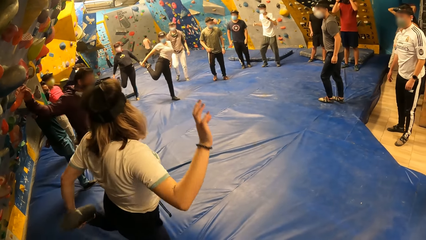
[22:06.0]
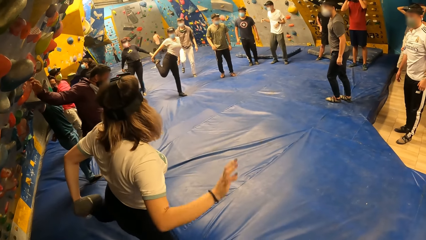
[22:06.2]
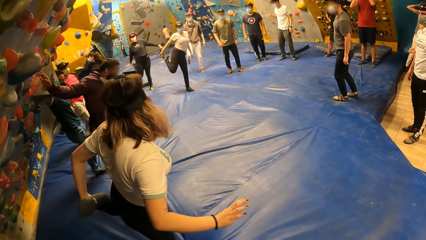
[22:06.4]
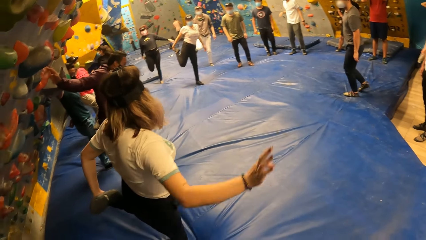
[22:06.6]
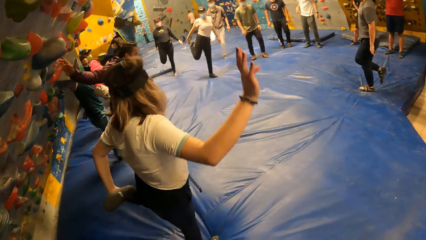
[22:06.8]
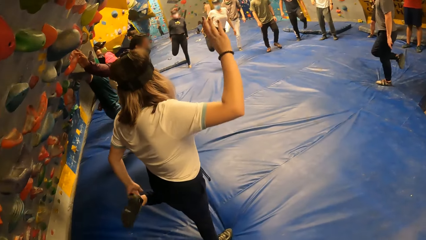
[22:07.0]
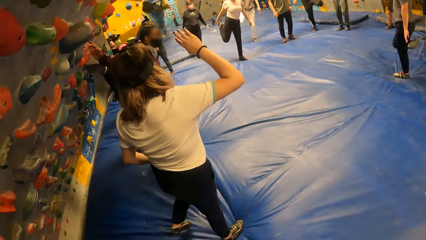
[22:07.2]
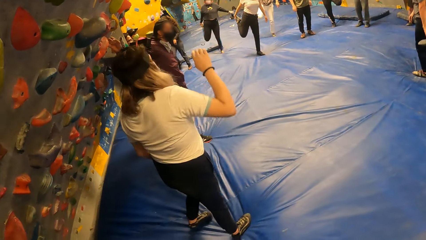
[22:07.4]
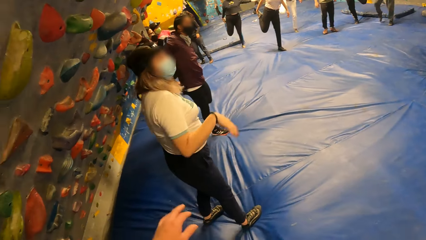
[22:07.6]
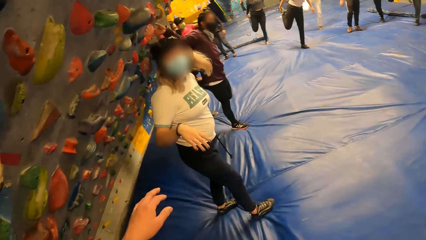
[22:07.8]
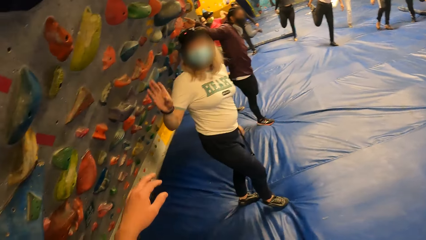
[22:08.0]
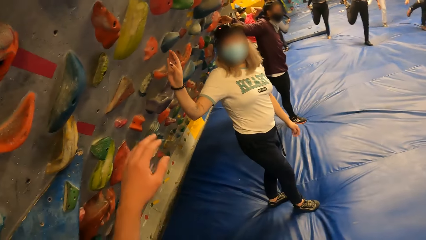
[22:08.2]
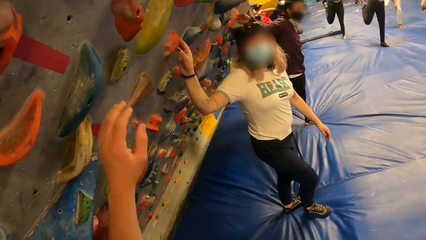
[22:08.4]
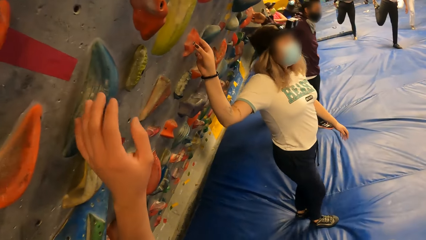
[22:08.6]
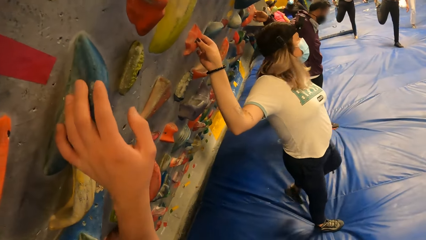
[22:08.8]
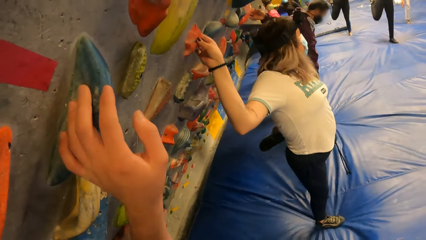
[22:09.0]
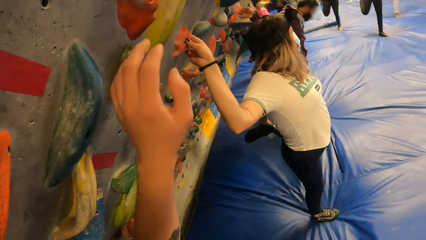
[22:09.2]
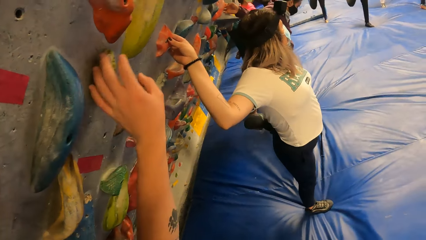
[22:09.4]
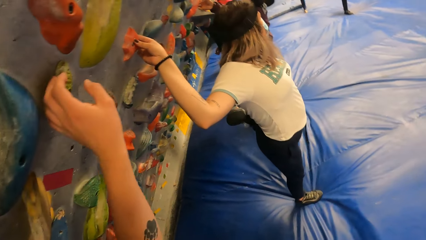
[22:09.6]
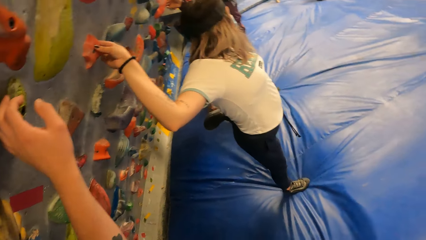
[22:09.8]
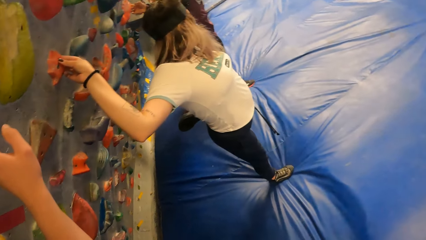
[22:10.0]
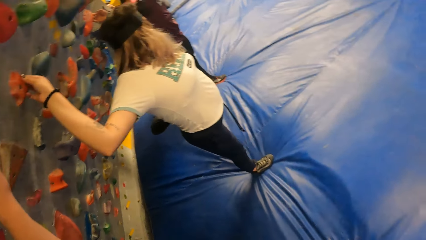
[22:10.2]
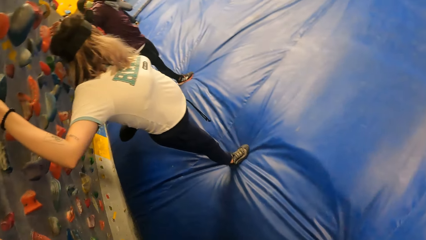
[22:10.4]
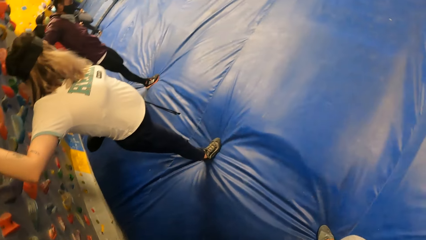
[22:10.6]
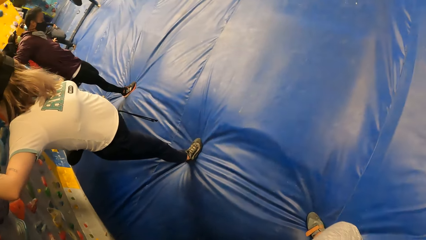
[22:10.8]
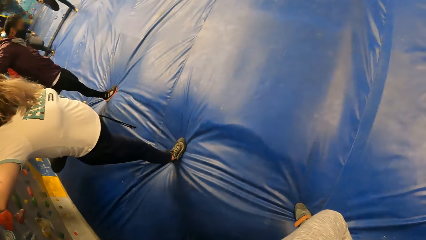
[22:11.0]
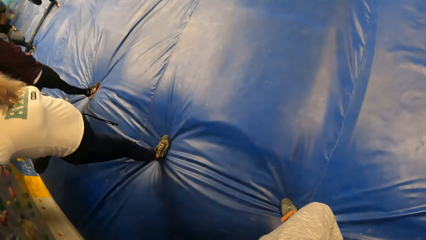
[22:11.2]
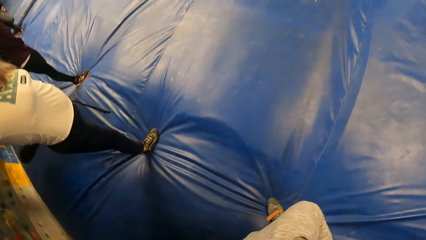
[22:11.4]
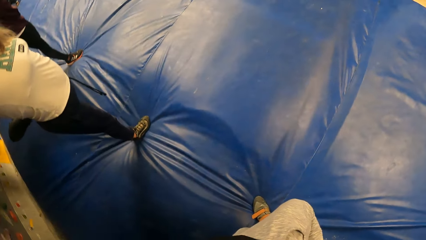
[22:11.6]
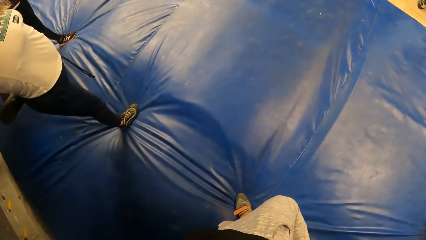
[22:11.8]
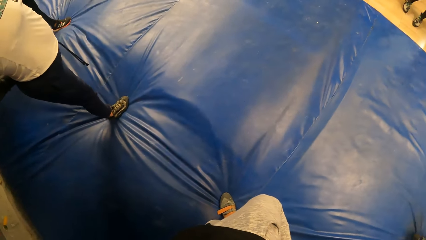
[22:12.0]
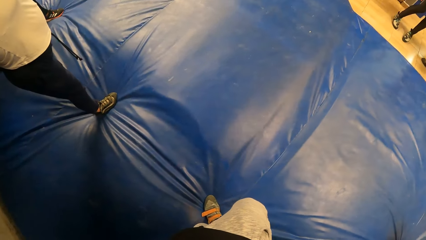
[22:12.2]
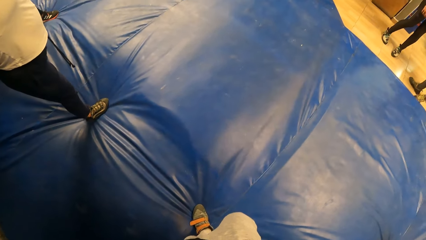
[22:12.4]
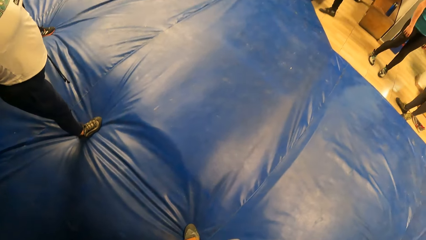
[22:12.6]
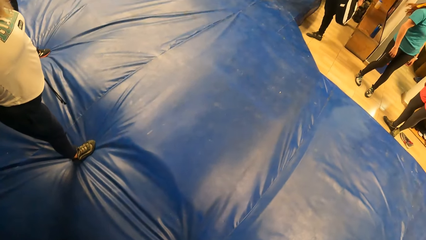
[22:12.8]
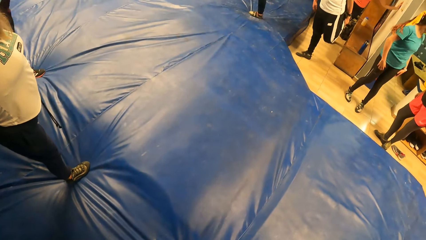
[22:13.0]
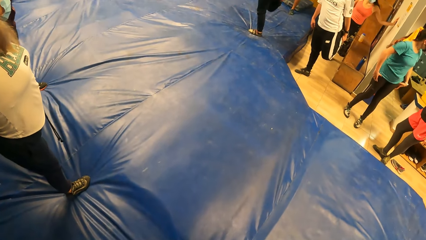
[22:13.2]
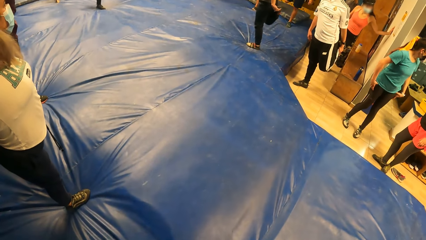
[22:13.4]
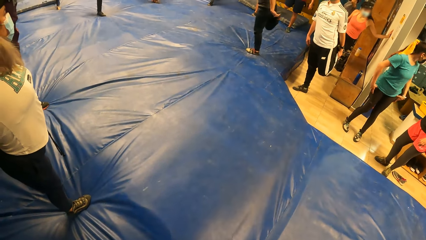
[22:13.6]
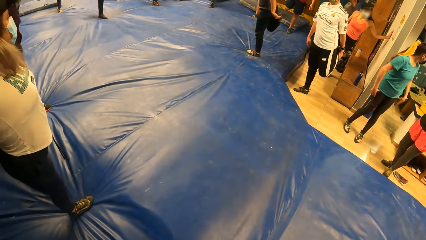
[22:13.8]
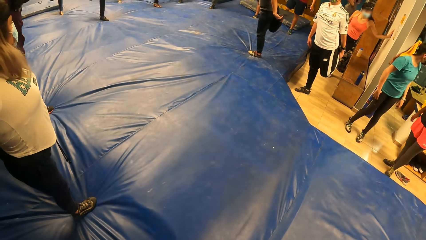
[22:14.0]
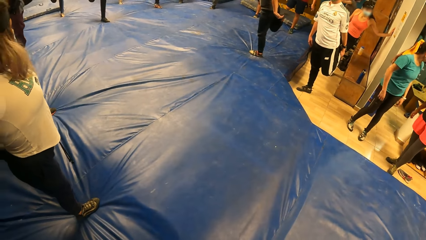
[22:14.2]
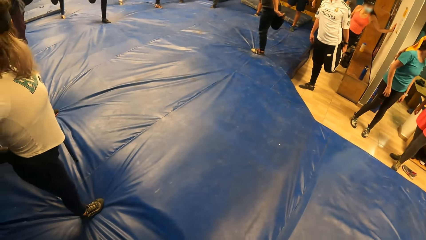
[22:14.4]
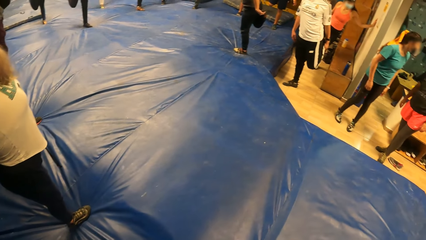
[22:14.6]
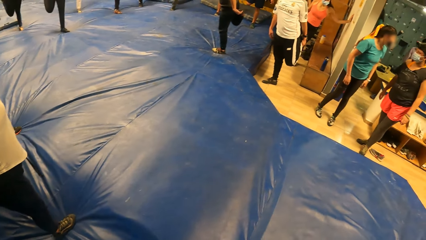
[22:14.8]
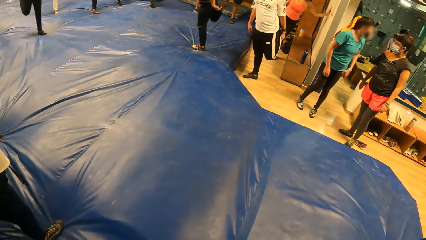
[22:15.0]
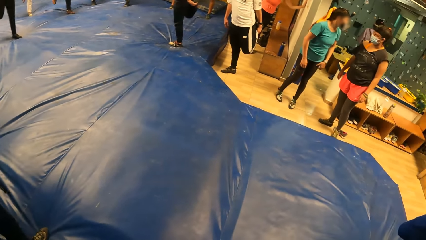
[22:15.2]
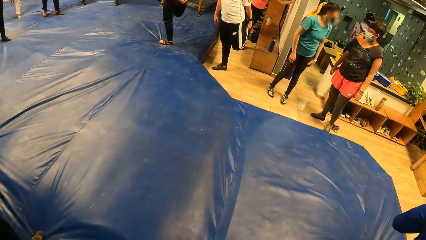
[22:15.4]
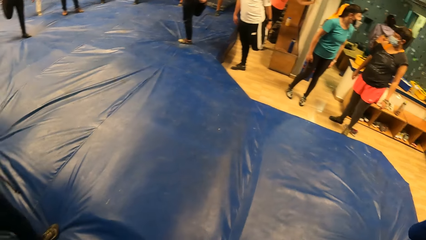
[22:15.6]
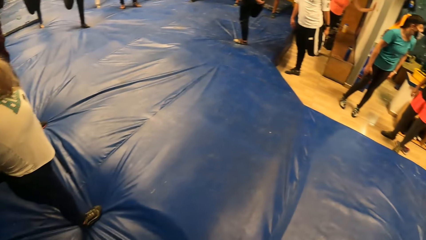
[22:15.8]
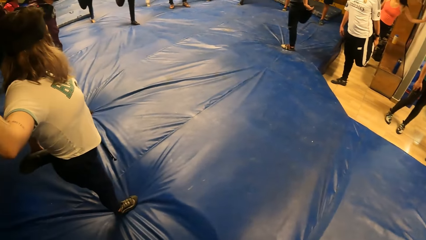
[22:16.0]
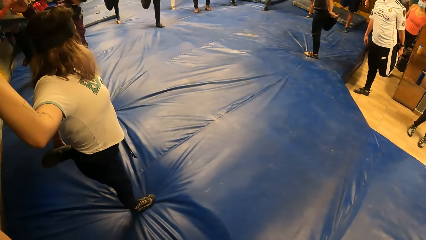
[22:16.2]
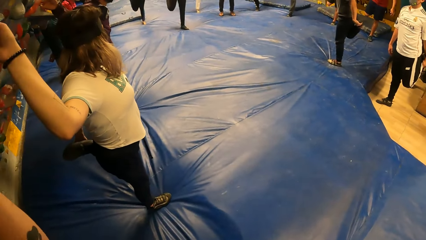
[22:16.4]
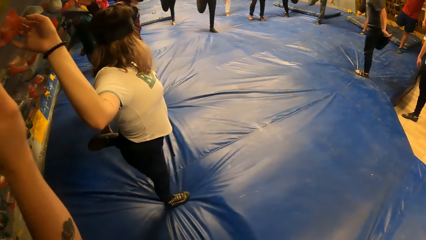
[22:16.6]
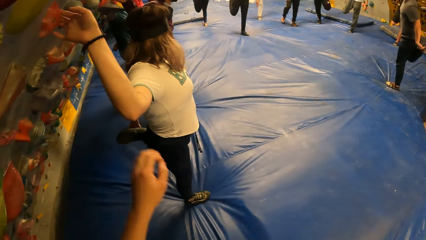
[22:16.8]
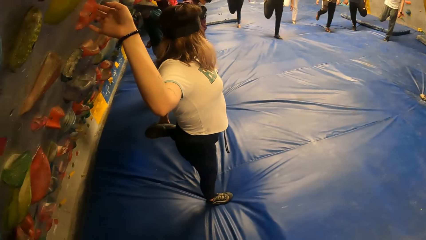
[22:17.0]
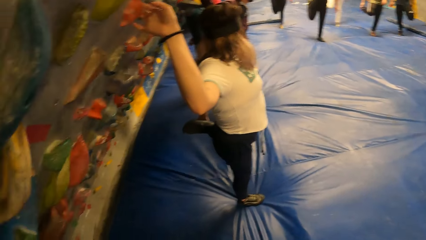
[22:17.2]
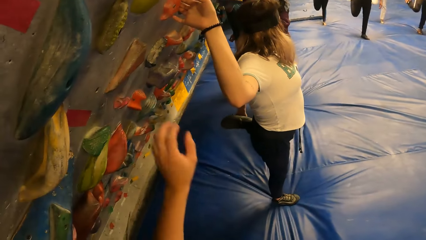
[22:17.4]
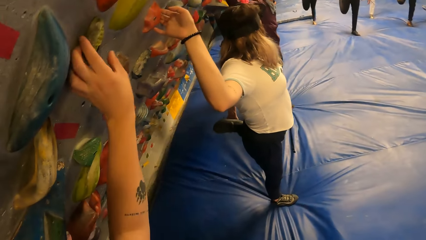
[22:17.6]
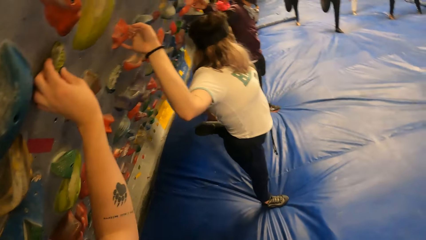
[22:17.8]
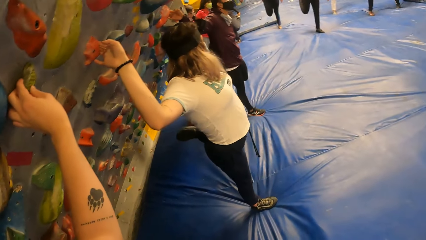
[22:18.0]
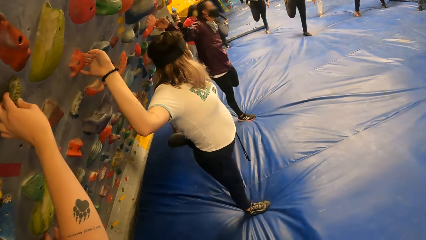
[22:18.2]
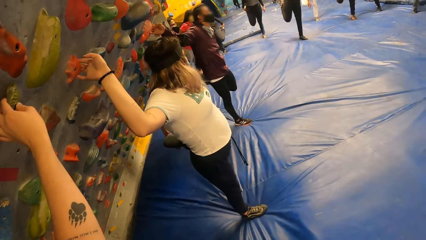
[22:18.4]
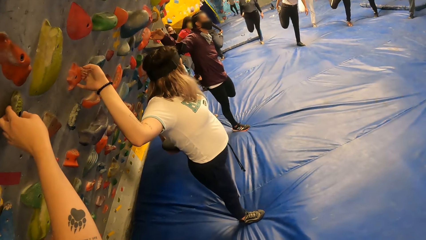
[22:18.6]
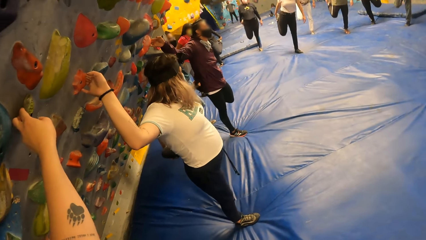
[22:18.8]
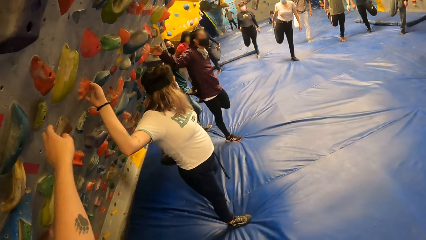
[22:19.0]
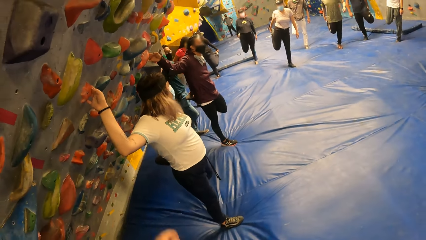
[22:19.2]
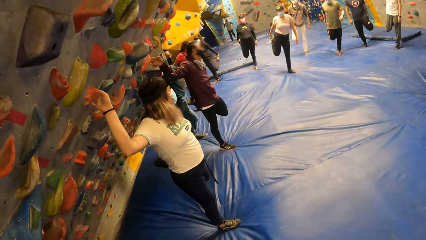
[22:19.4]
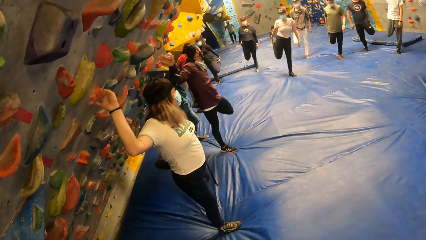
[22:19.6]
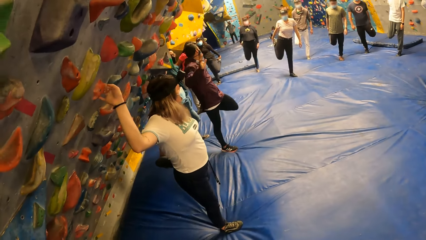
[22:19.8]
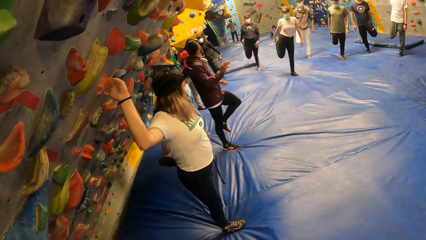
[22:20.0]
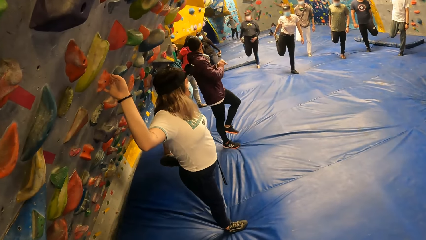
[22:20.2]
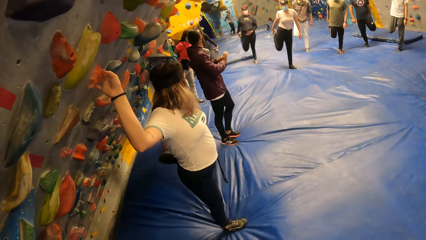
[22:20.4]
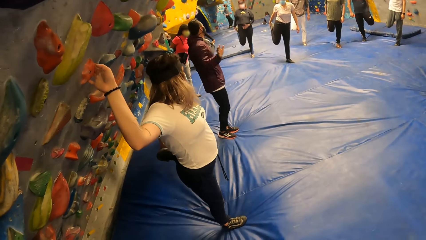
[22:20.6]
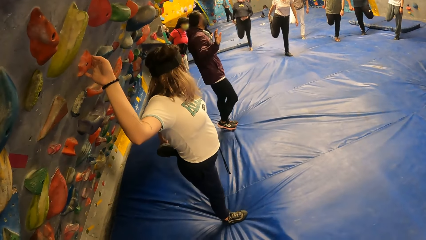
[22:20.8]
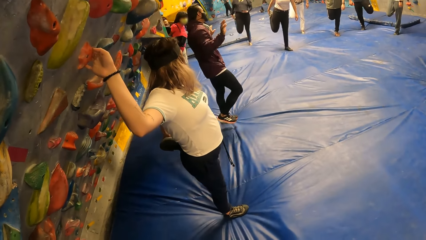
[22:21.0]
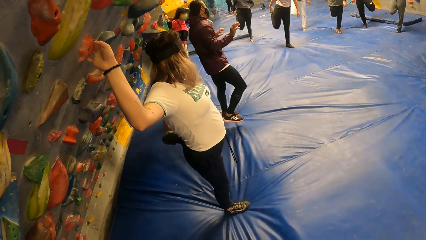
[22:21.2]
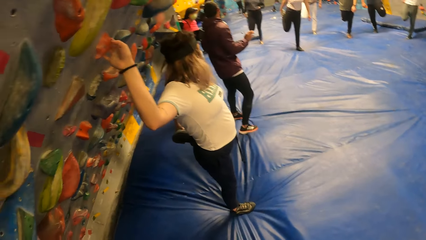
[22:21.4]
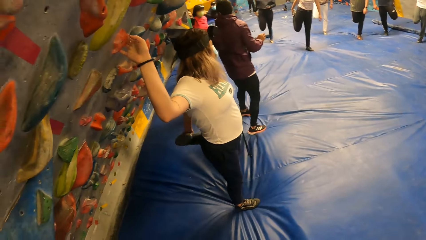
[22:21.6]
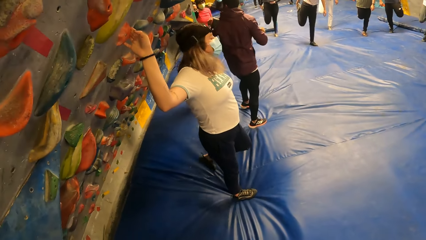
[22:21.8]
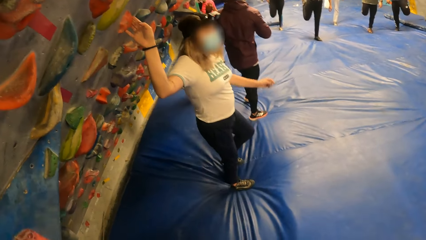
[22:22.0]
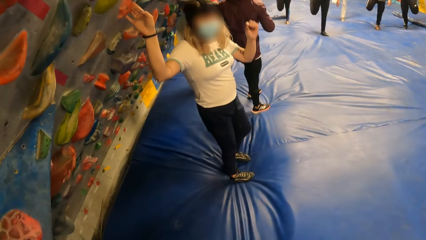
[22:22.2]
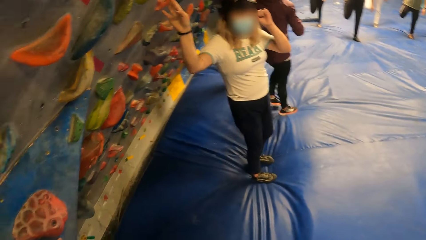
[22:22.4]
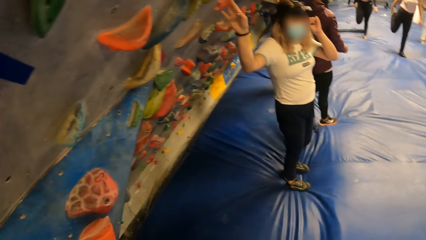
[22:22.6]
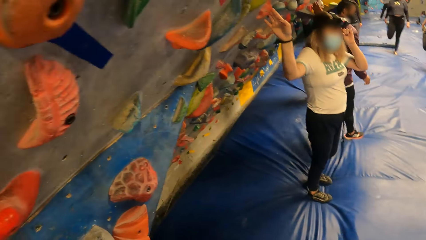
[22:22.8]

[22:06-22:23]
A person stretches the left leg. The camera wearer moves the hand up. They interact with the person. They touch the wall. They hold a climbing stone. They hold the climbing stone again. They look around. They move the hand down. They touch the wall. They hold the climbing stone. They drop the hand down.
